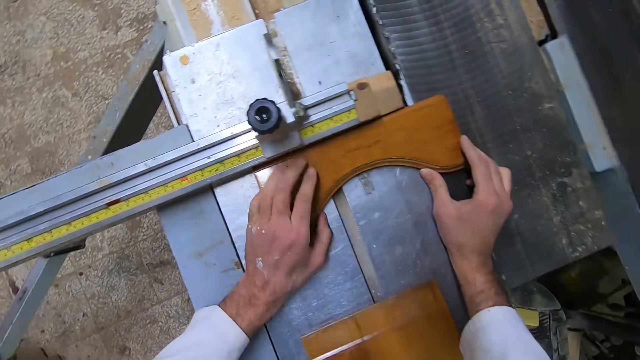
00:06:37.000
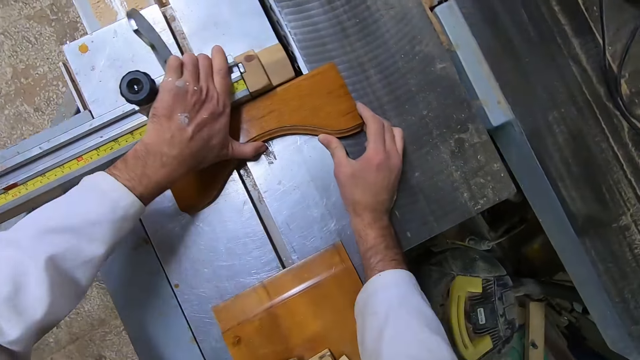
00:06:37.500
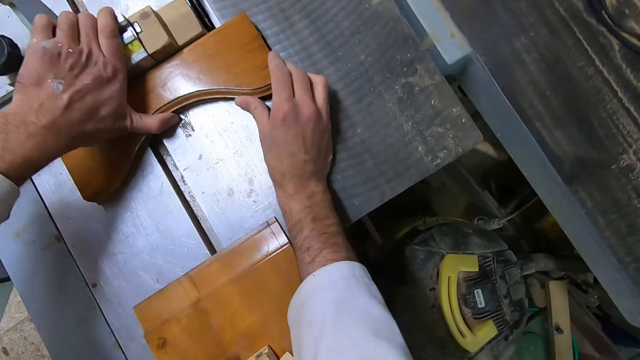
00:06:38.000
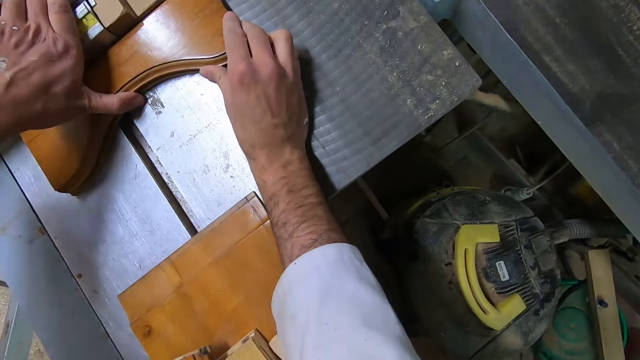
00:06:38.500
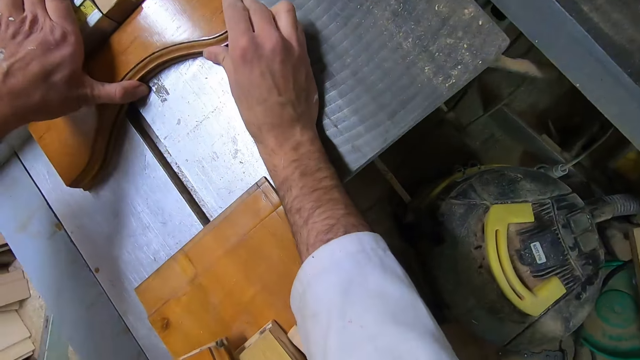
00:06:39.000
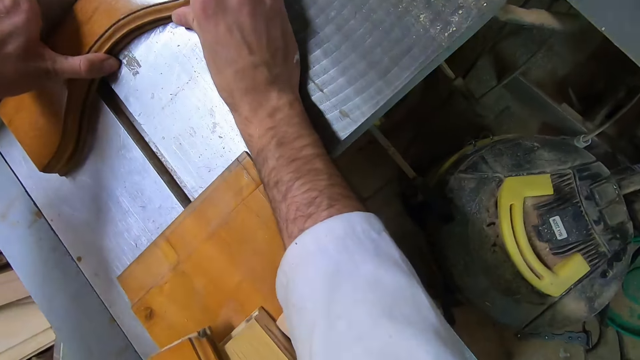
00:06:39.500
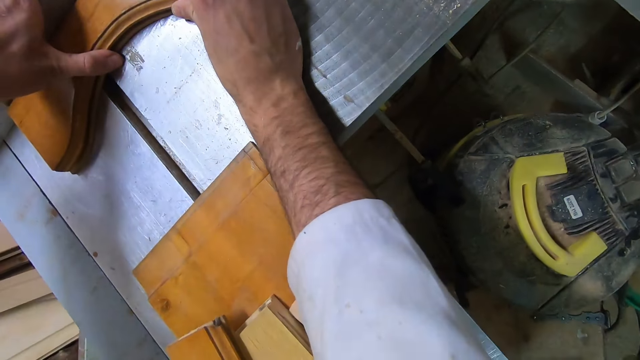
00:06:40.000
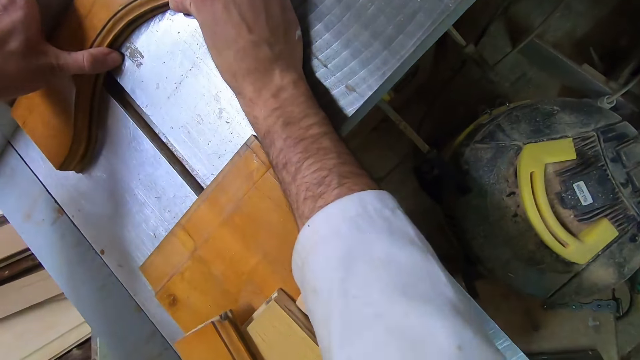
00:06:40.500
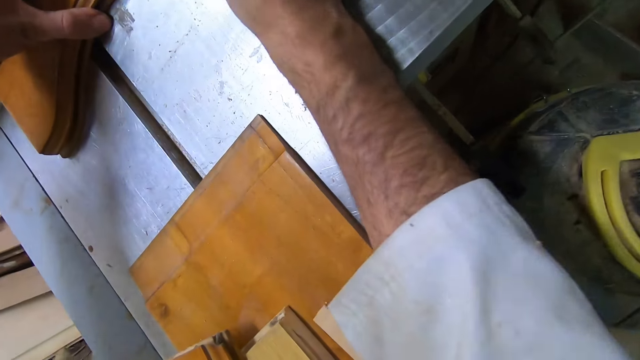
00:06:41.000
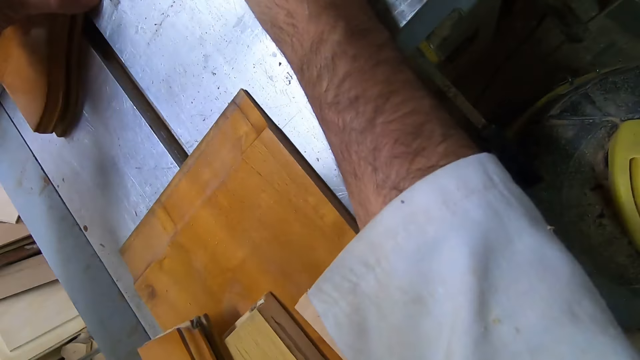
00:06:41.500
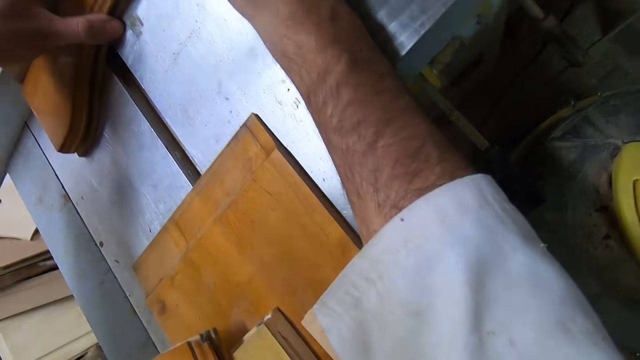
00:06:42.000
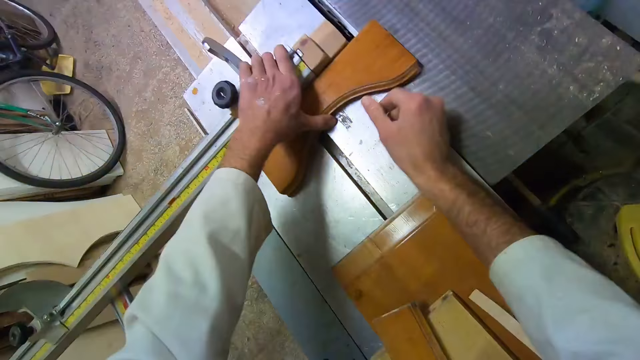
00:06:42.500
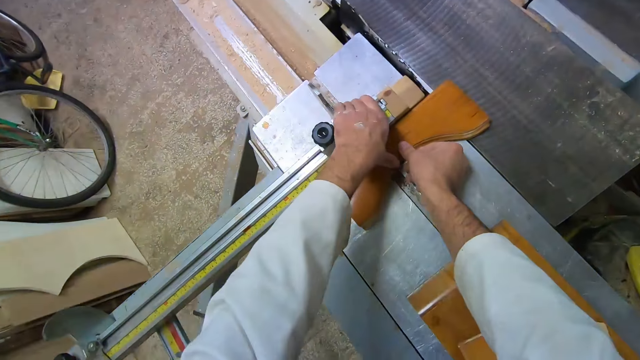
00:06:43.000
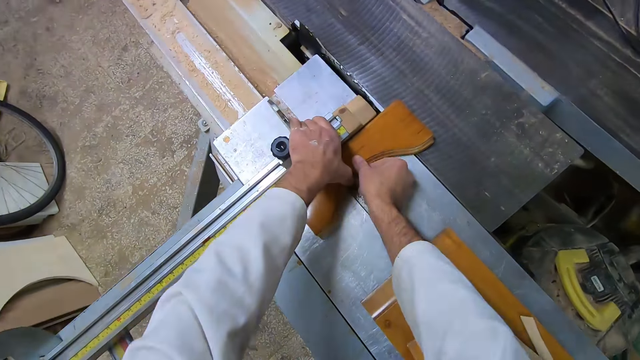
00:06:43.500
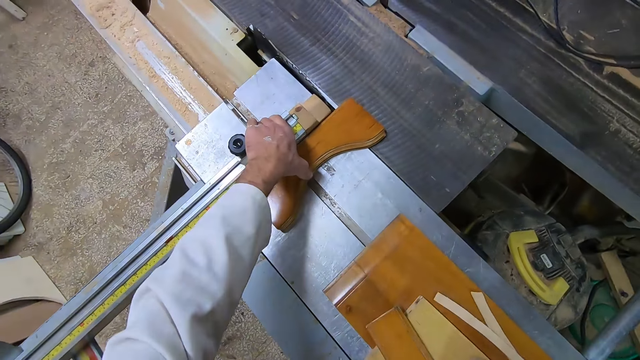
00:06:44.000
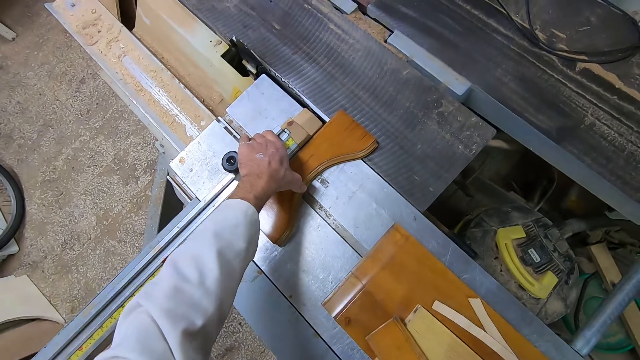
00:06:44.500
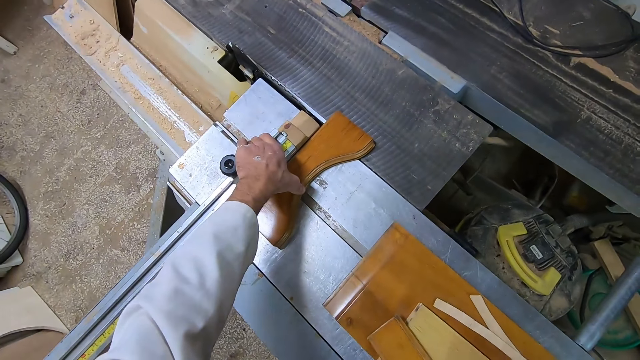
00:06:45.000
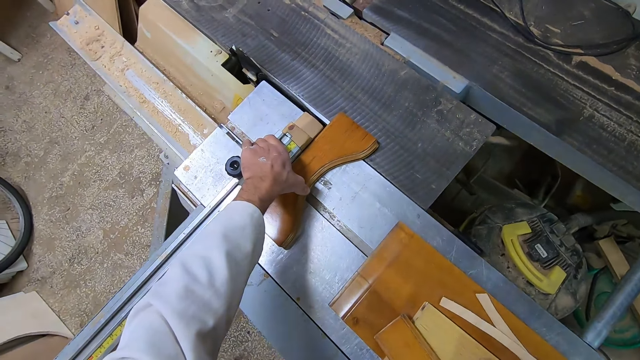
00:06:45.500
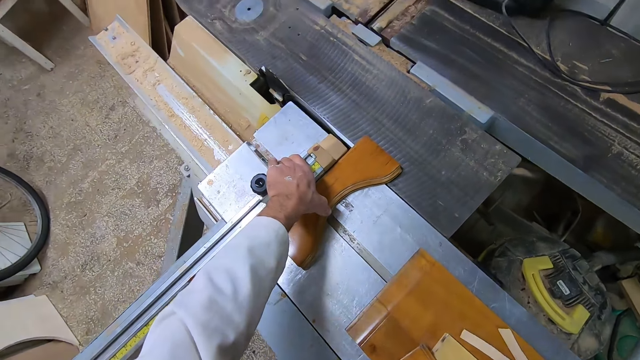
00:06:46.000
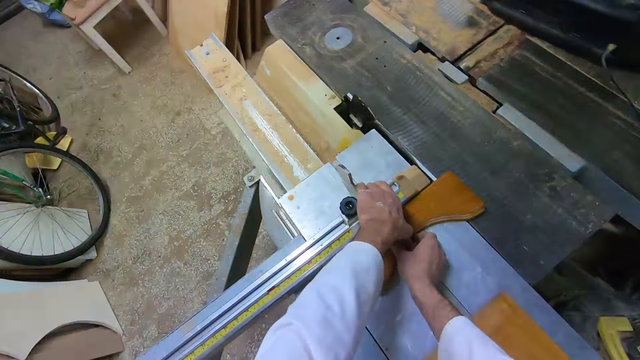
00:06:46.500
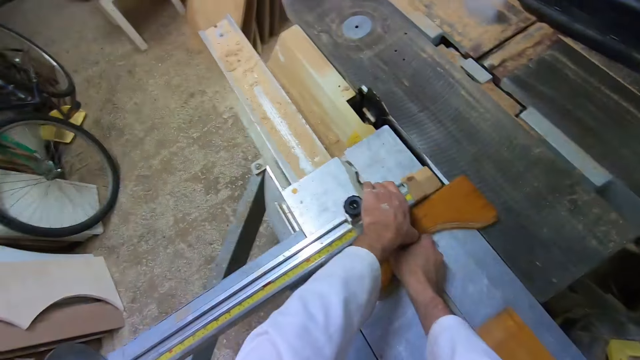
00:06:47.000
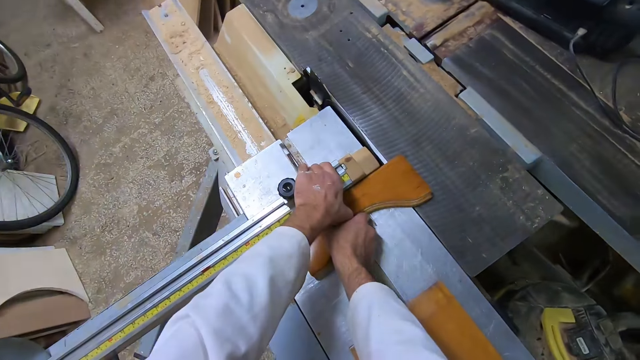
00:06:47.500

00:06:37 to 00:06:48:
The camera wearer touches something.

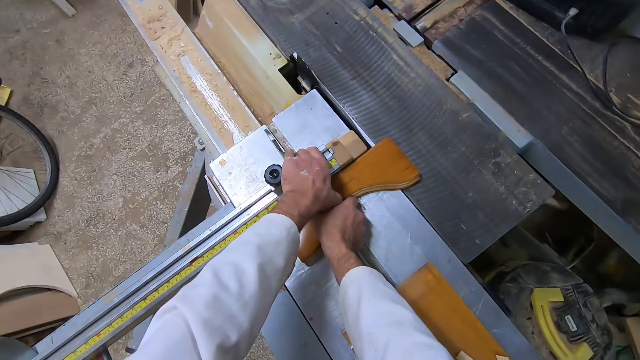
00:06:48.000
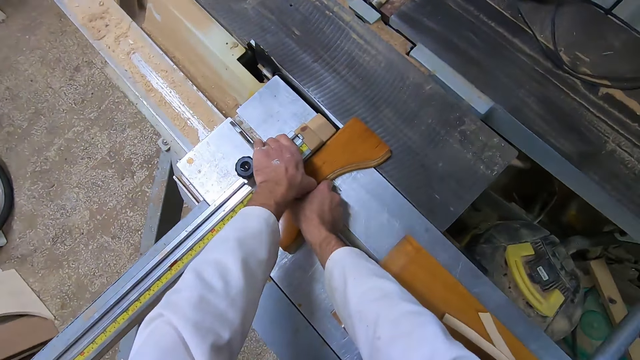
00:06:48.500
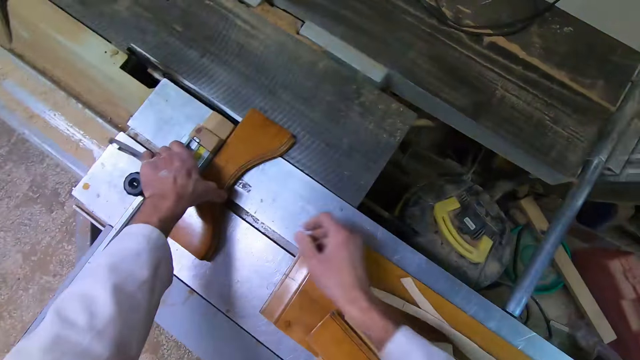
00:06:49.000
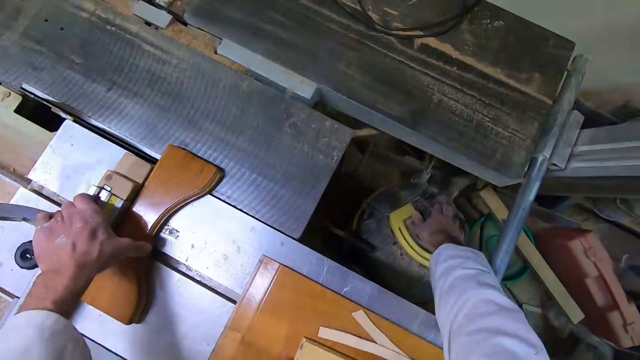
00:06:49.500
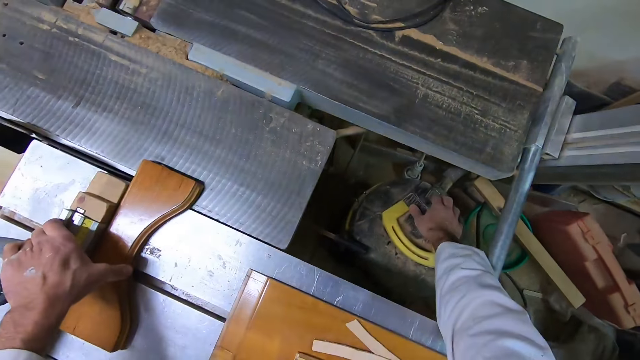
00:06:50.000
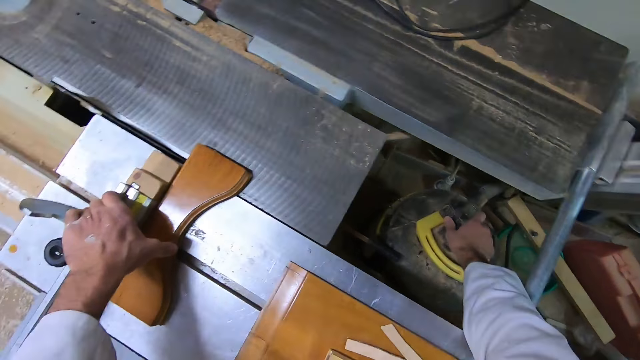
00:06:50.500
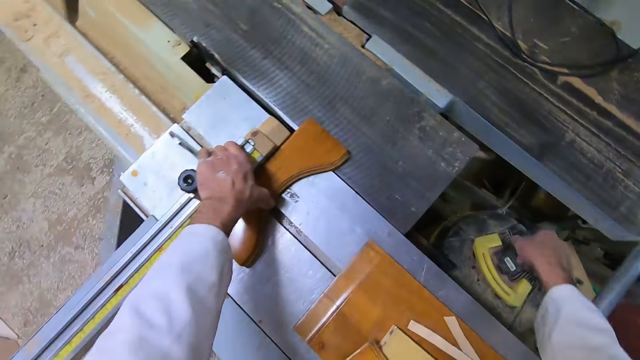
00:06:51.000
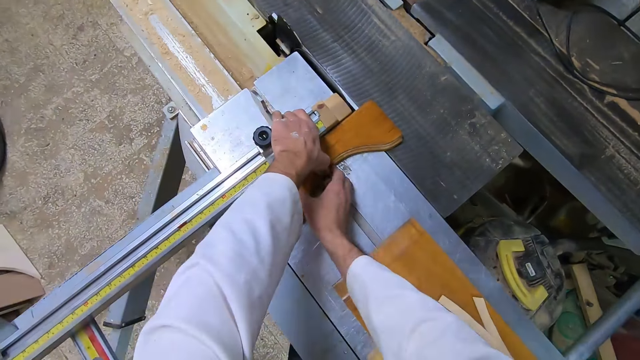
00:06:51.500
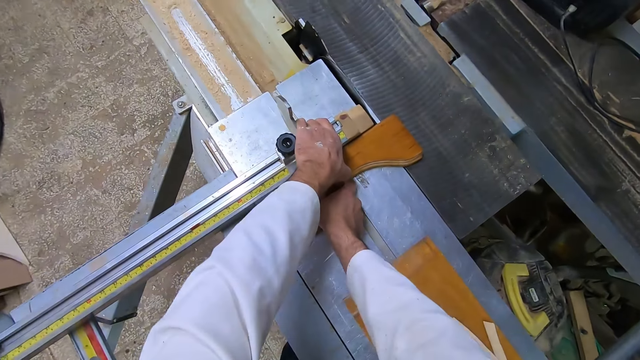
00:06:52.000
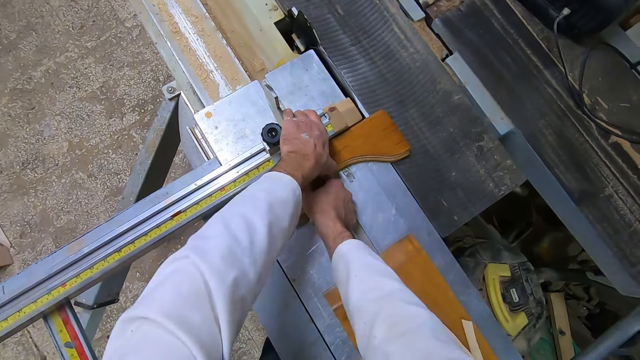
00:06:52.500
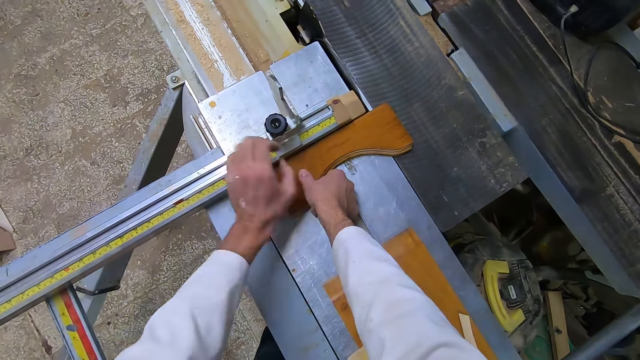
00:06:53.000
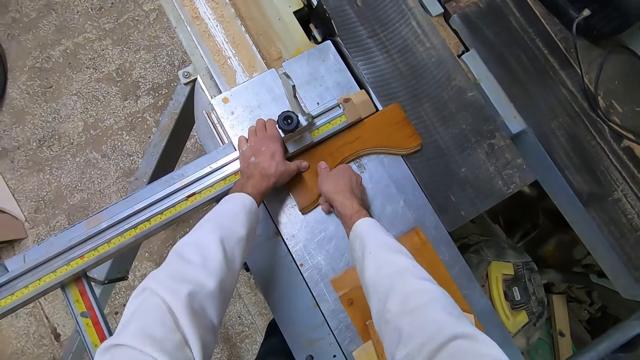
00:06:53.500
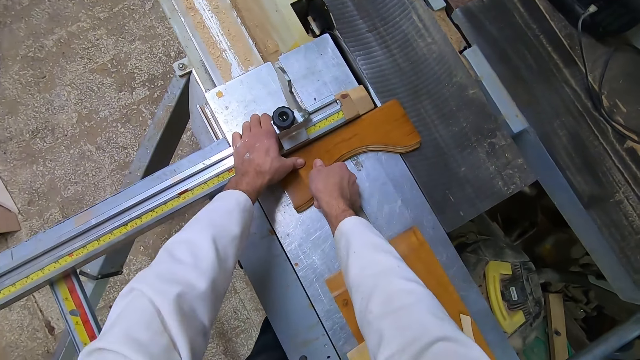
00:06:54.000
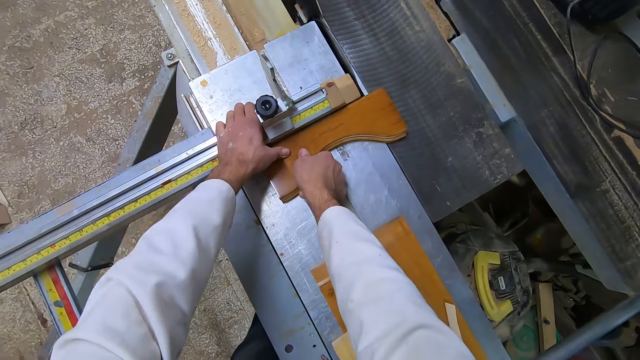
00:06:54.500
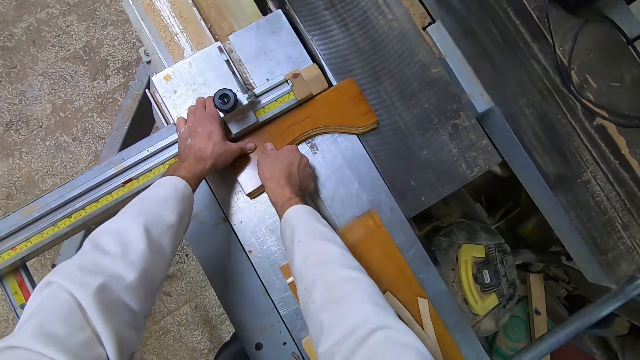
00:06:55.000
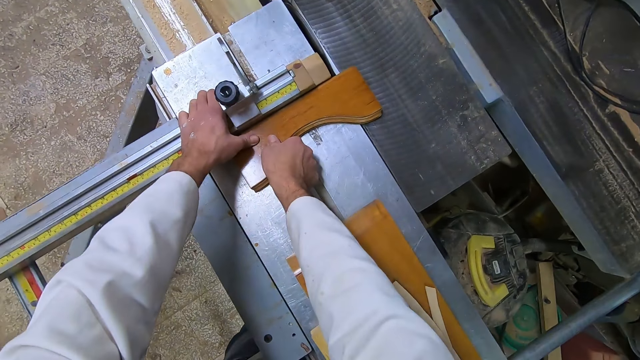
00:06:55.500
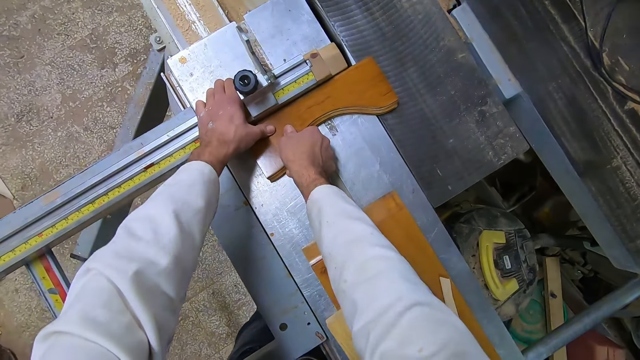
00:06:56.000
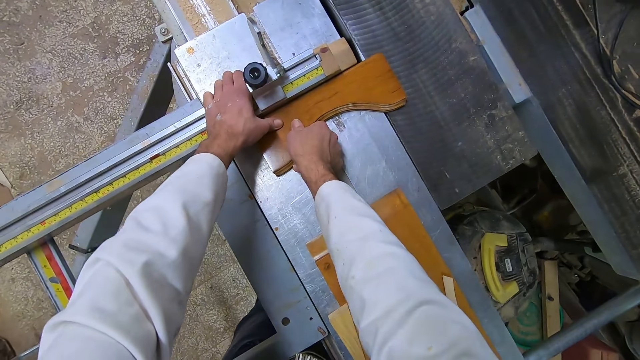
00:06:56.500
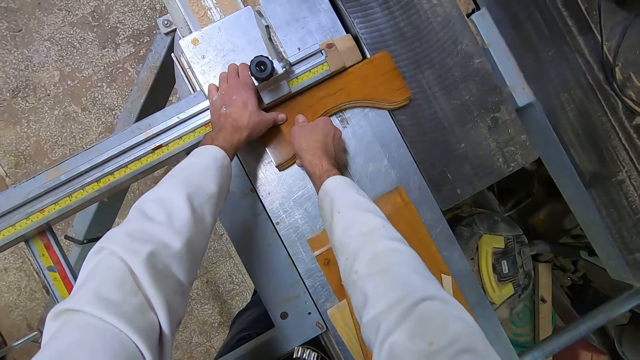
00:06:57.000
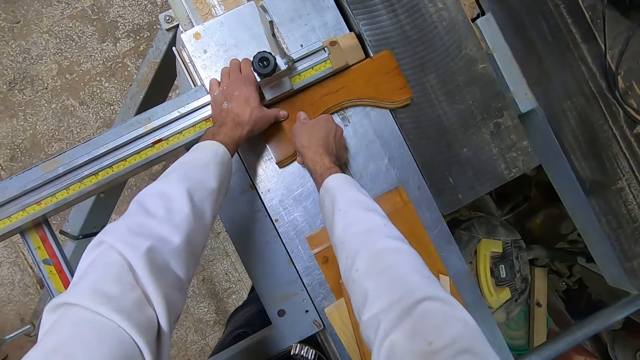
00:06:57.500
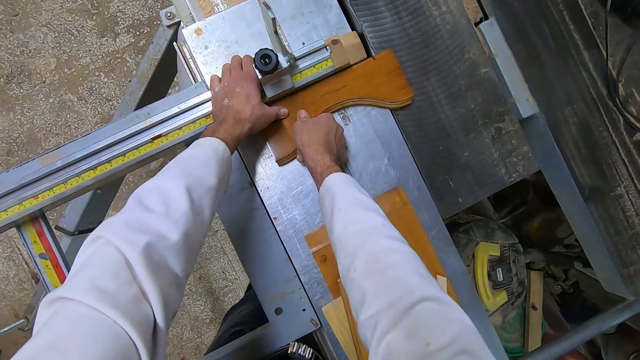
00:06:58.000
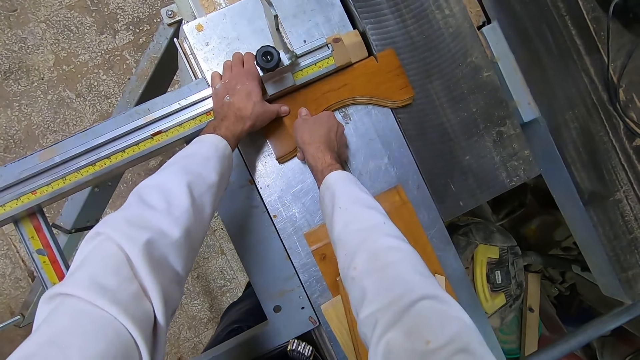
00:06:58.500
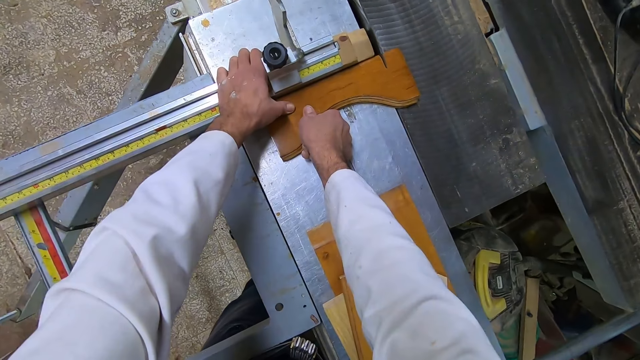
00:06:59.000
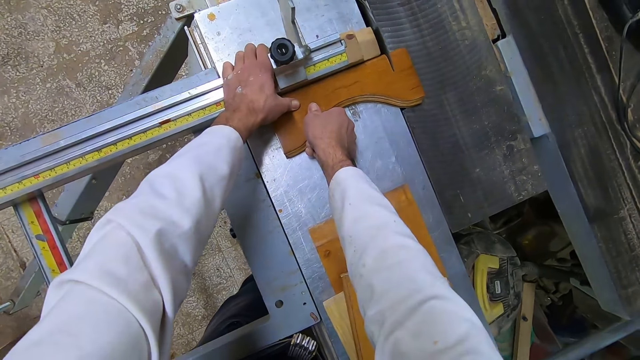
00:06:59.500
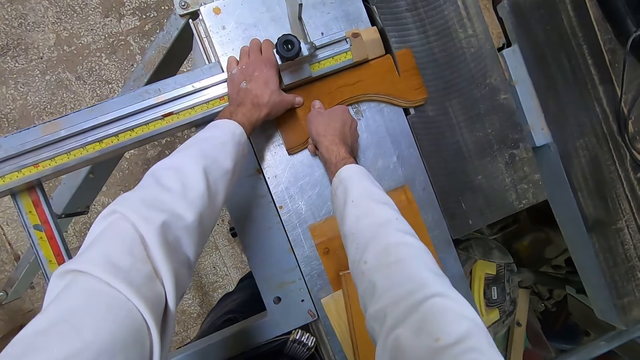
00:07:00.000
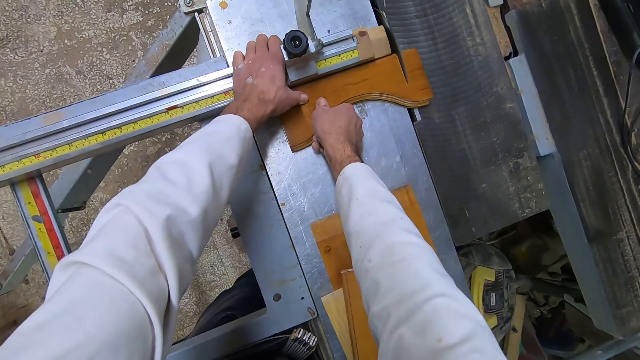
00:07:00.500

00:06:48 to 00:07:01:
The camera wearer switches on the table saw. They hold the piece of timber and an object. They move the extension wing of the table saw slowly. They cut the wooden piece with the table saw.
